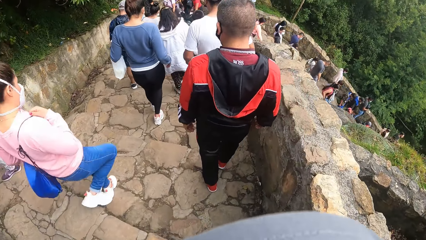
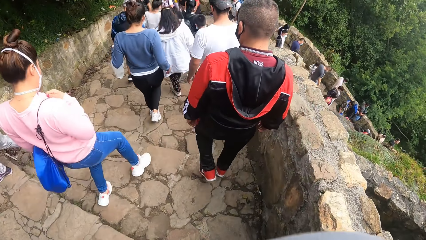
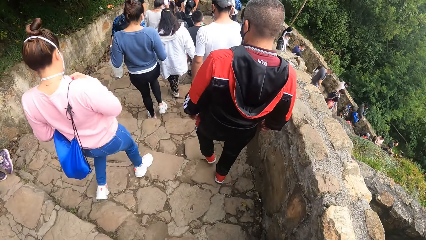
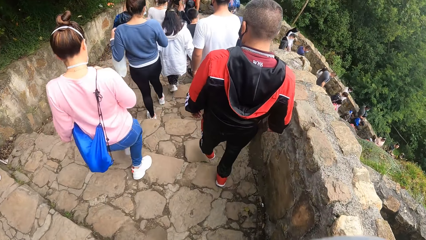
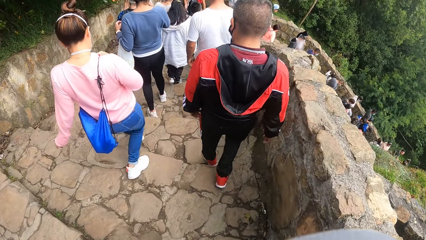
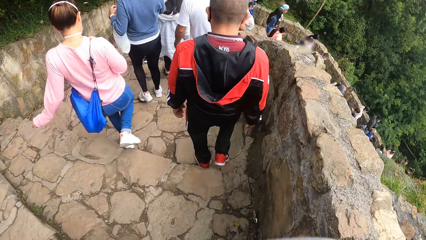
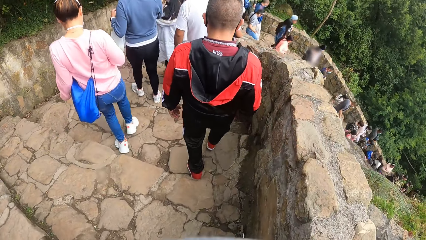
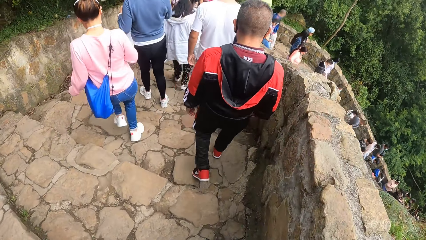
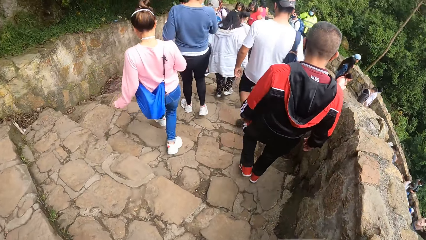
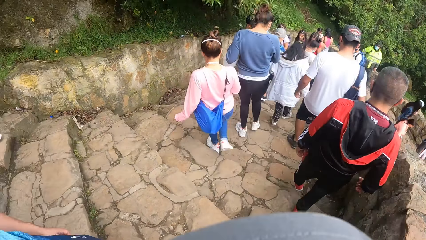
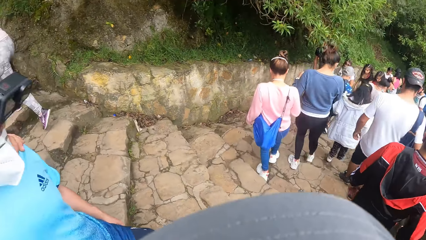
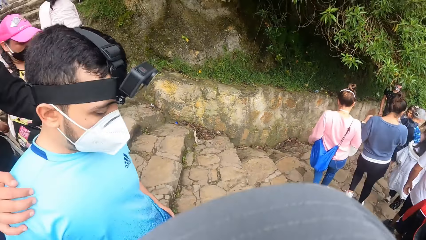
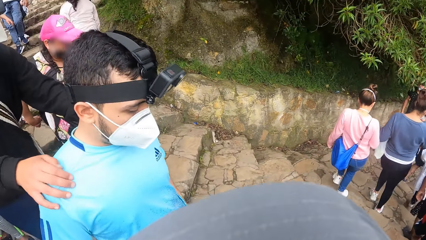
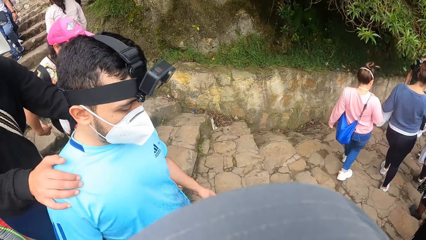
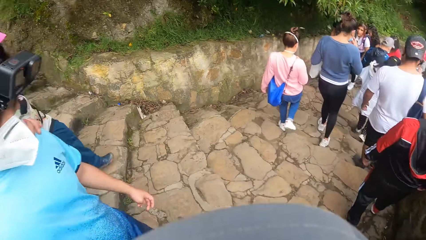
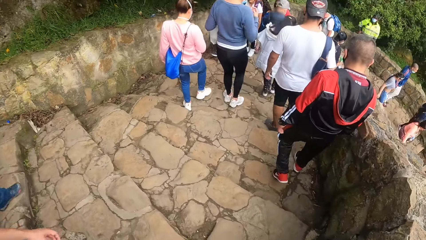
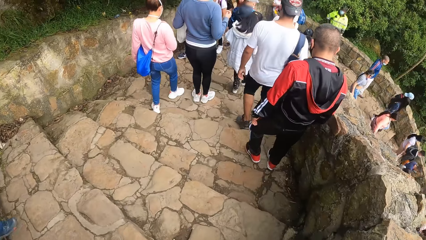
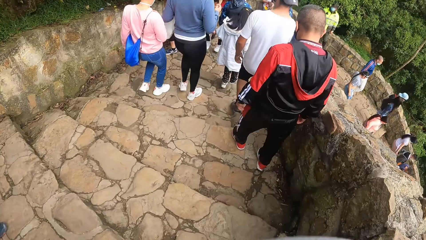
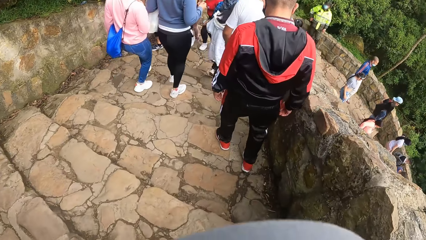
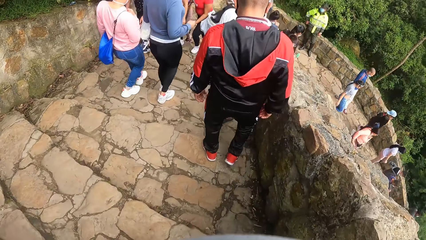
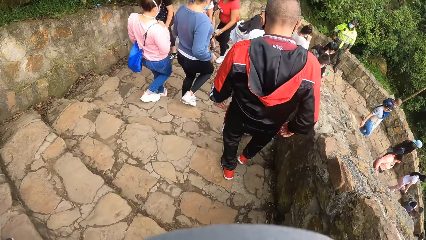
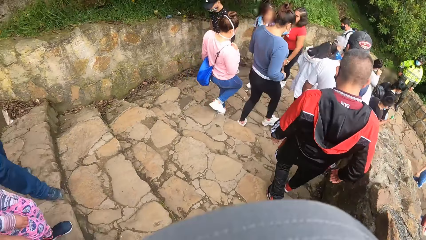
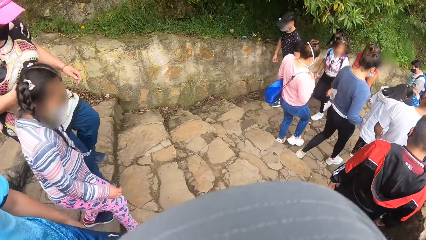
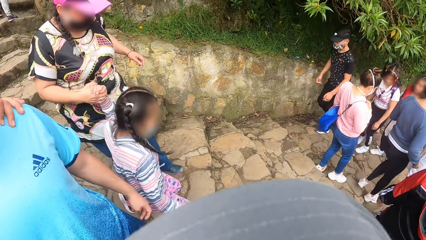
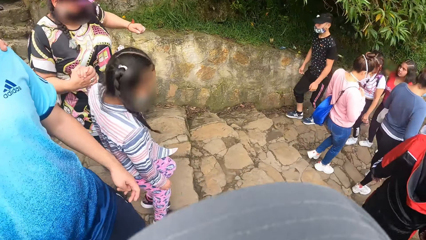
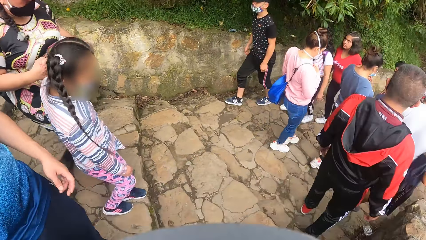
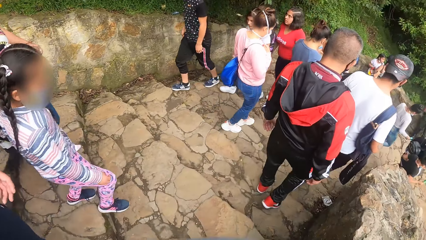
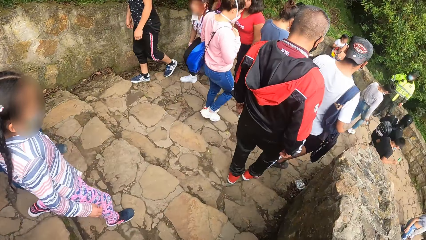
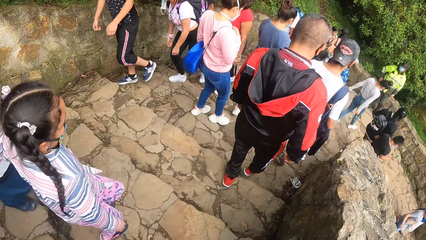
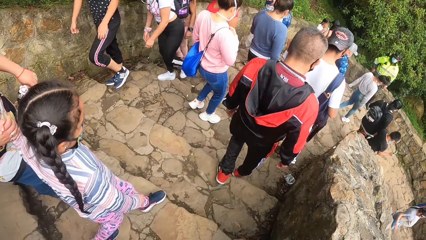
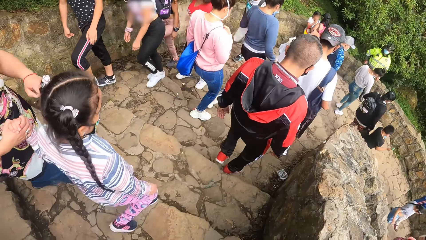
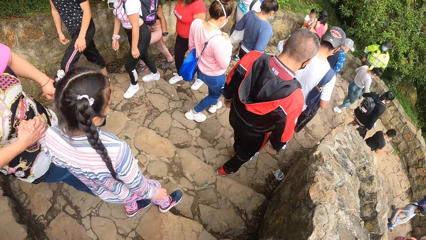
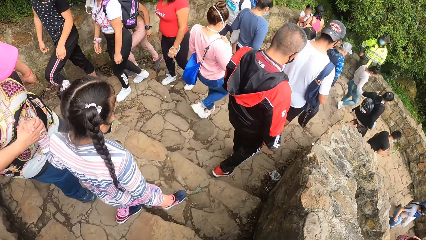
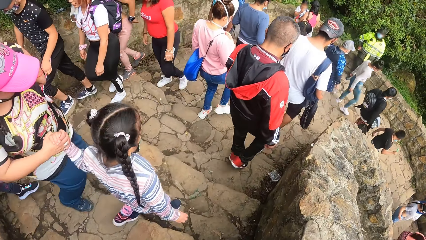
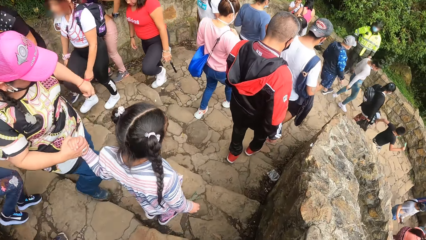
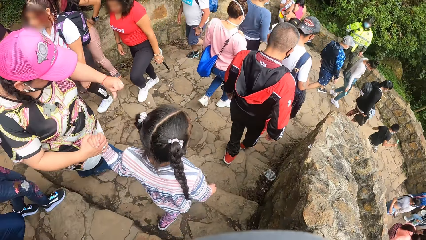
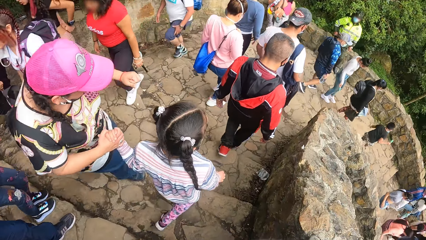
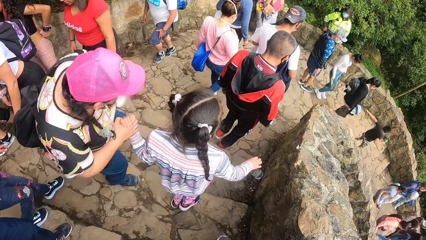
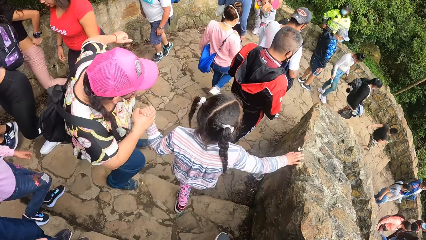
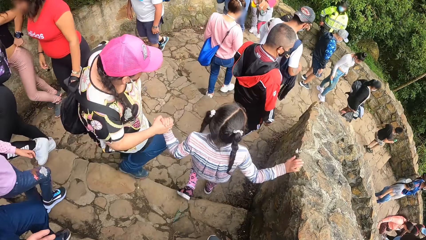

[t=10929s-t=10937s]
The camera wearer looks at the man.

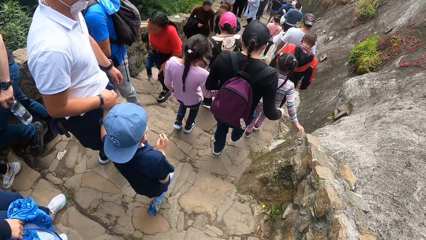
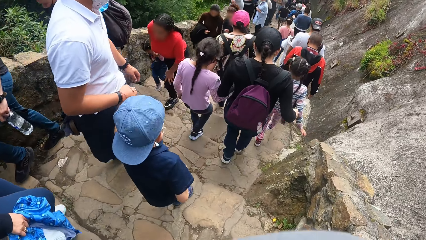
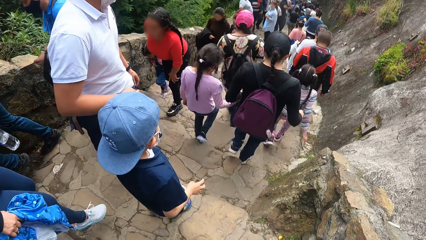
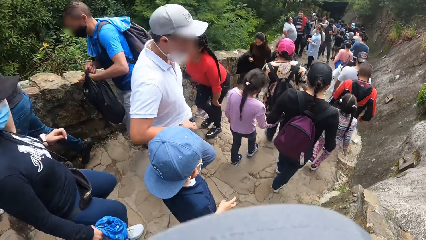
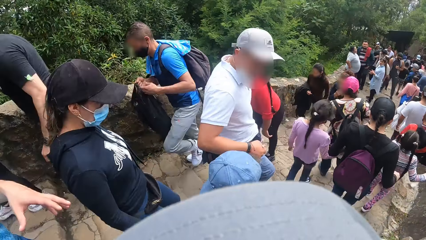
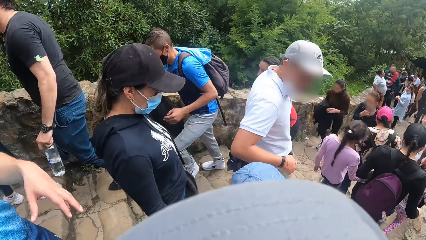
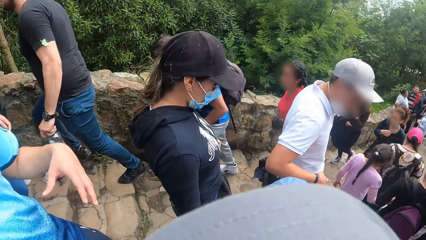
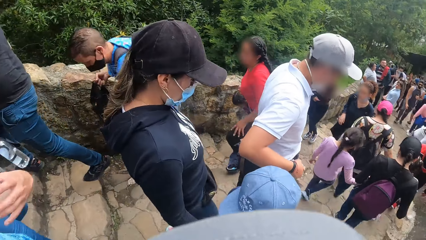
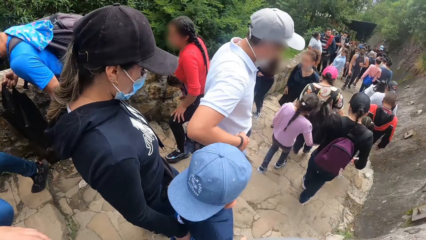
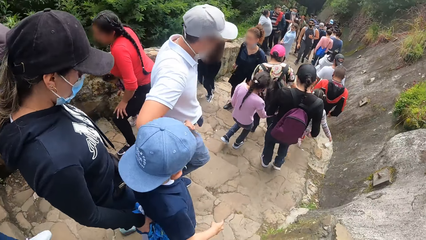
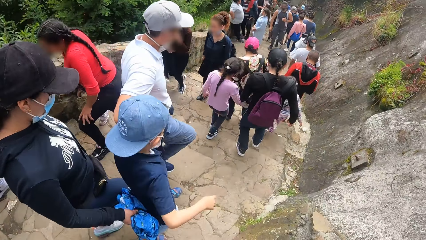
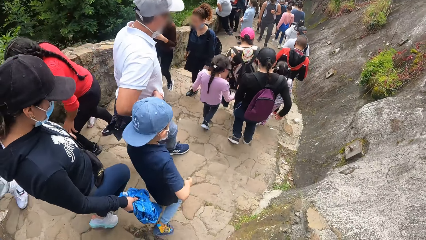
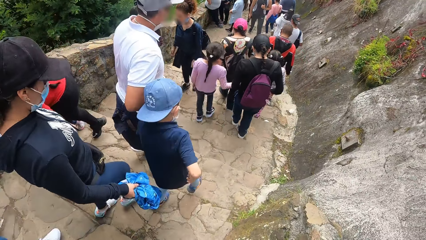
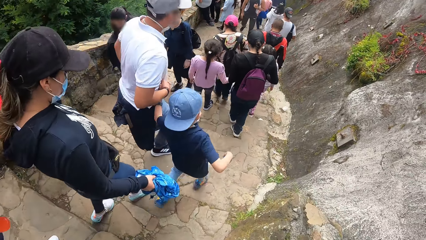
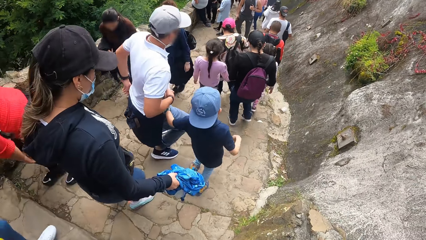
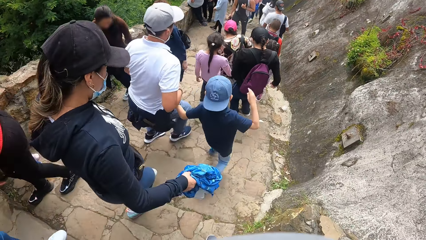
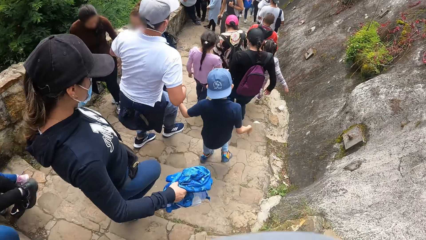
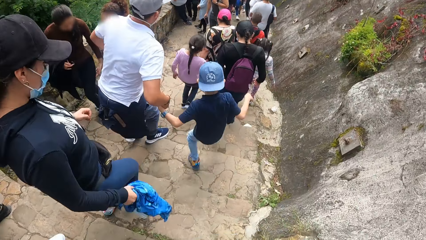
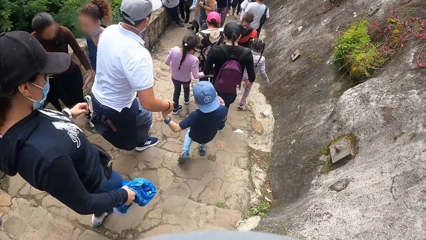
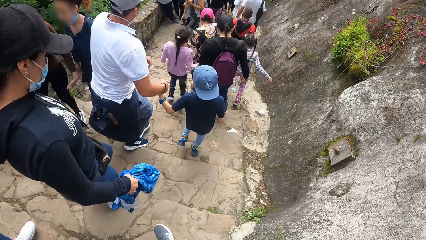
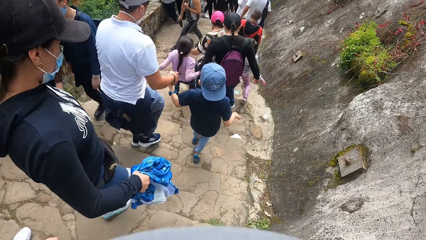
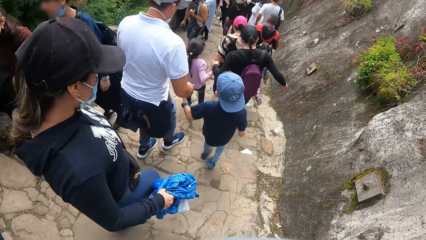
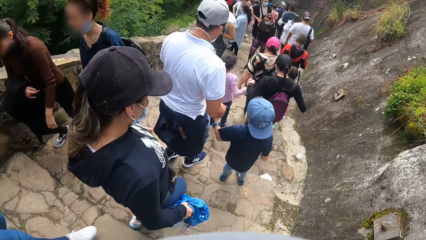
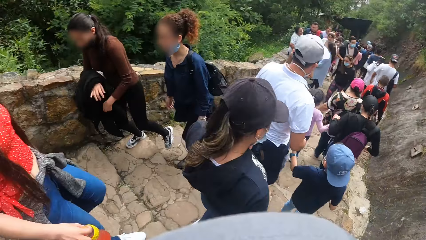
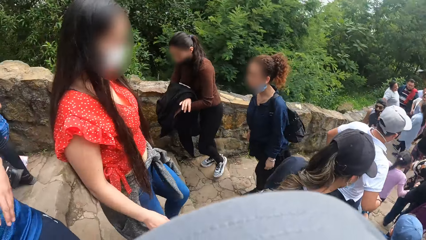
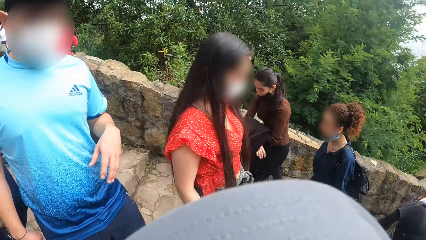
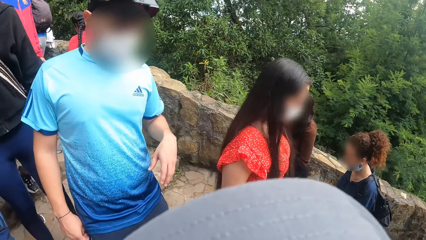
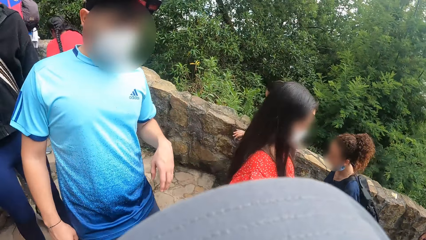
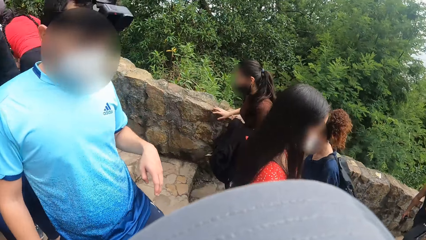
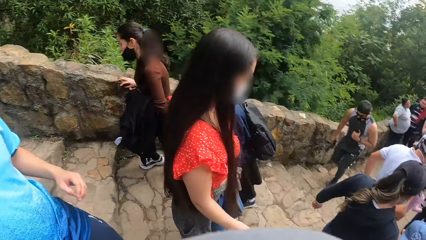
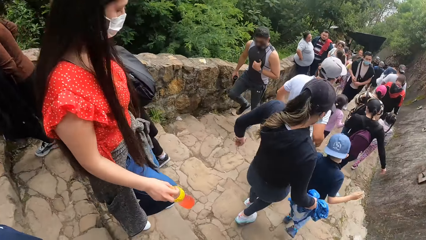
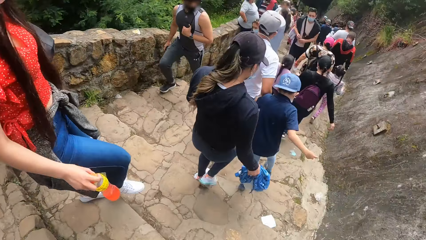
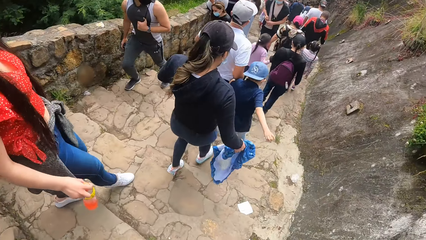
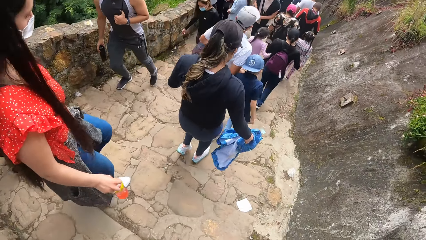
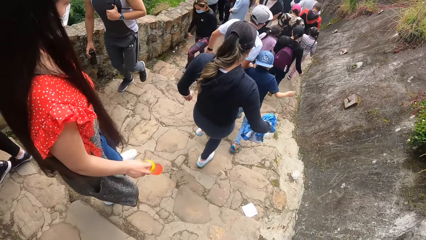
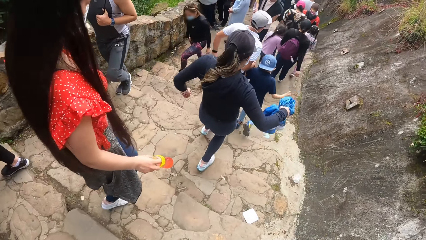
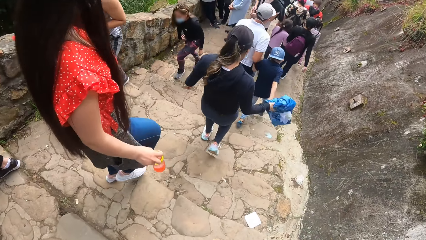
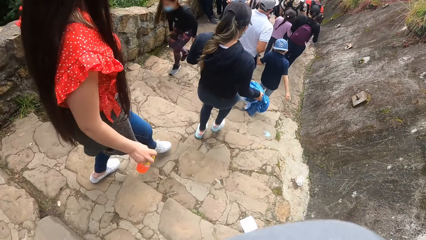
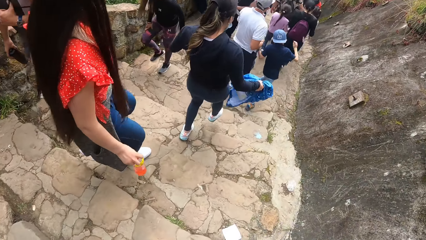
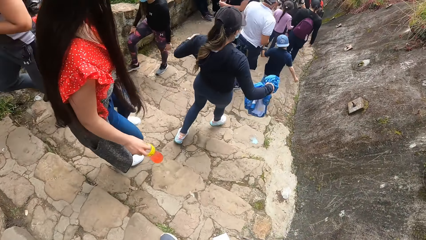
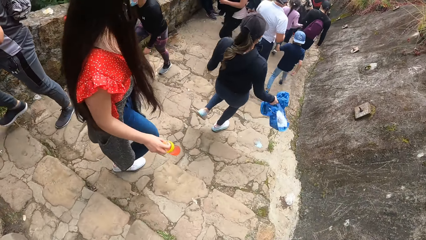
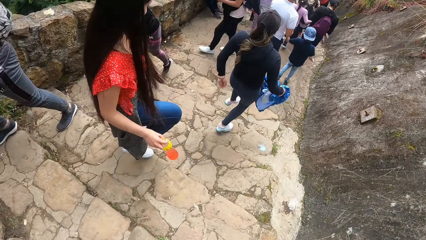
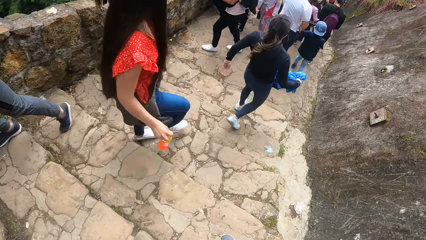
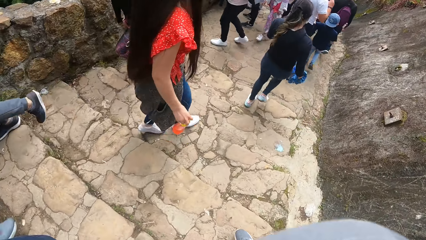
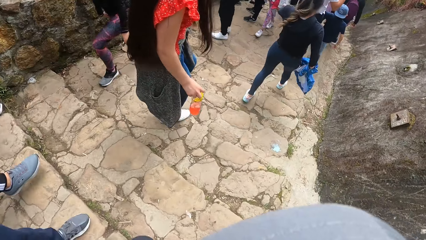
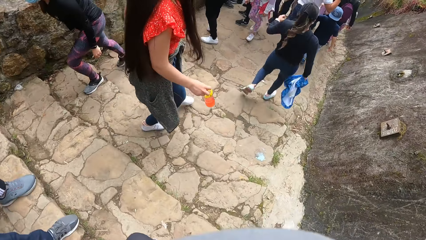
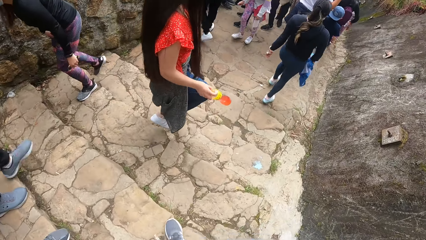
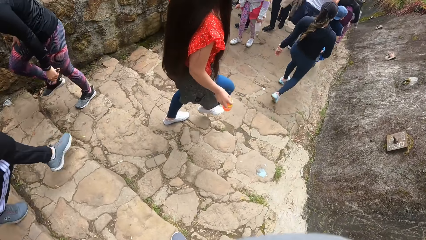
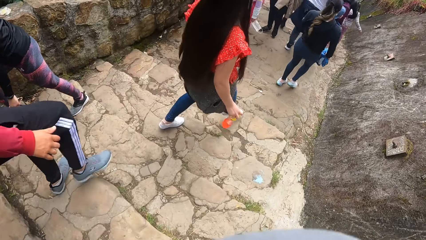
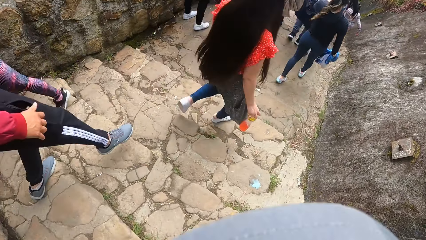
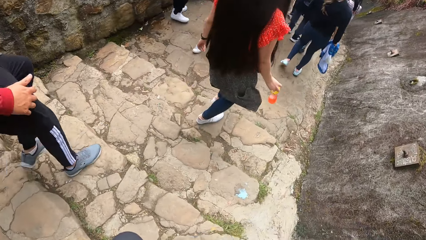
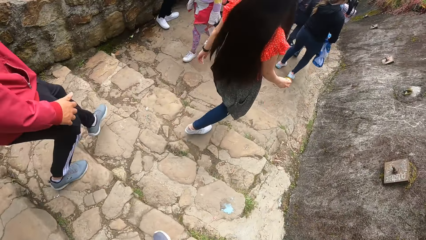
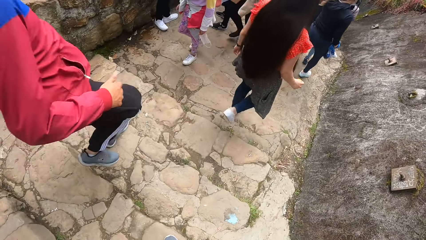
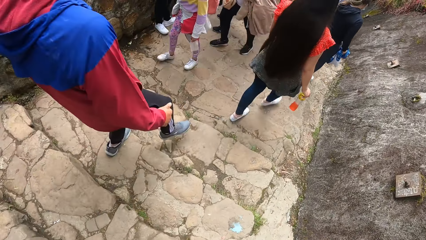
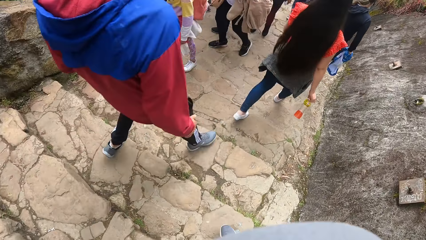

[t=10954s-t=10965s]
The man gesticulates with his left hand. The camera wearer looks at the man.
